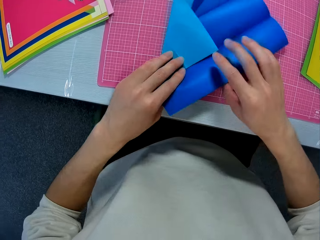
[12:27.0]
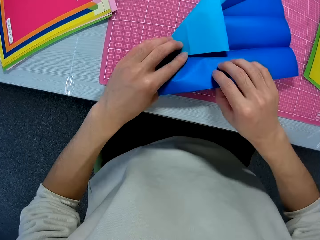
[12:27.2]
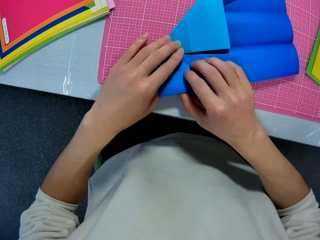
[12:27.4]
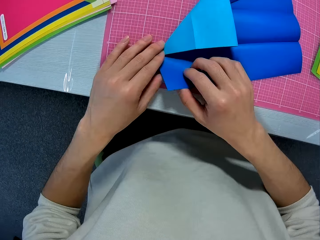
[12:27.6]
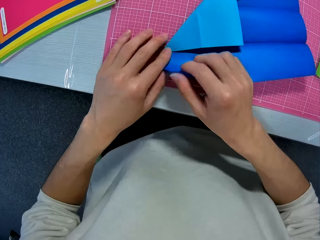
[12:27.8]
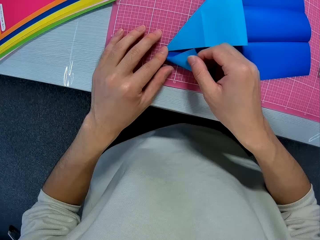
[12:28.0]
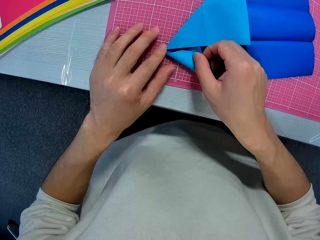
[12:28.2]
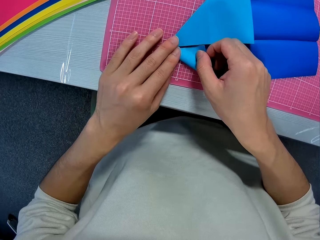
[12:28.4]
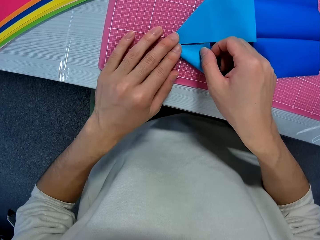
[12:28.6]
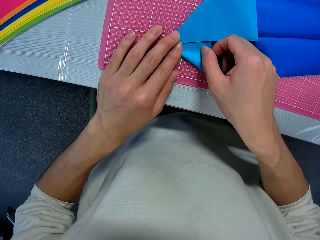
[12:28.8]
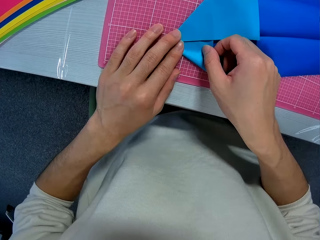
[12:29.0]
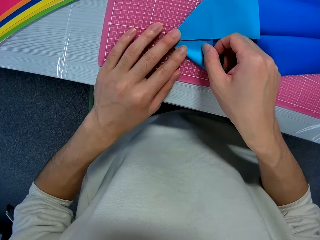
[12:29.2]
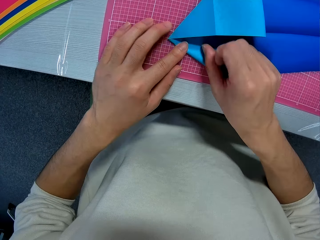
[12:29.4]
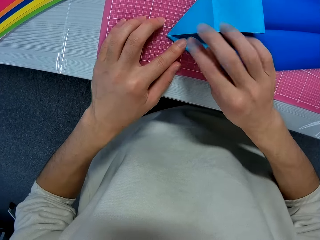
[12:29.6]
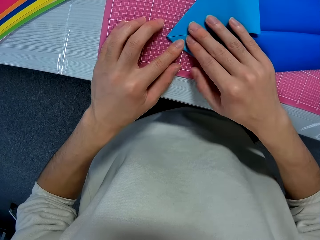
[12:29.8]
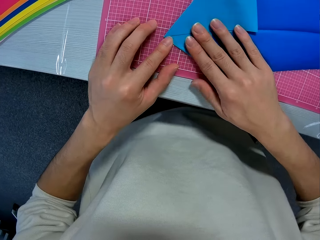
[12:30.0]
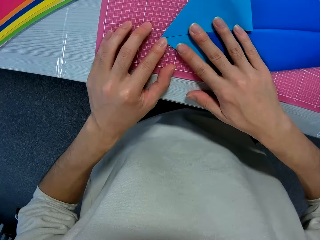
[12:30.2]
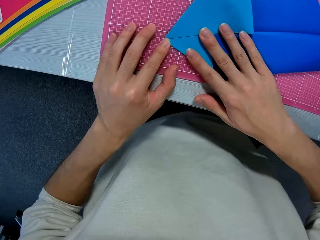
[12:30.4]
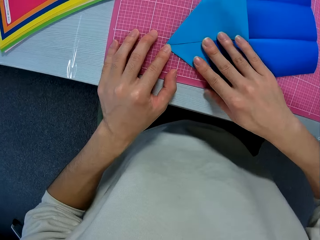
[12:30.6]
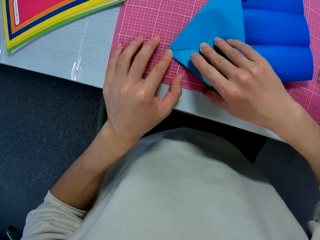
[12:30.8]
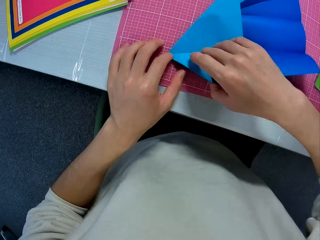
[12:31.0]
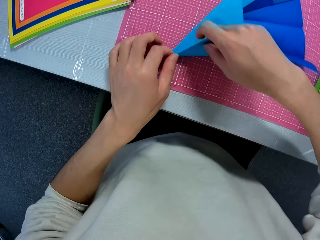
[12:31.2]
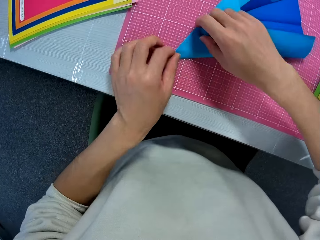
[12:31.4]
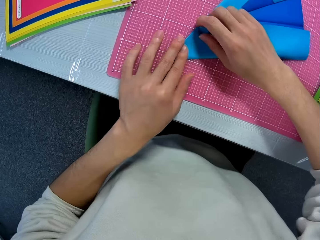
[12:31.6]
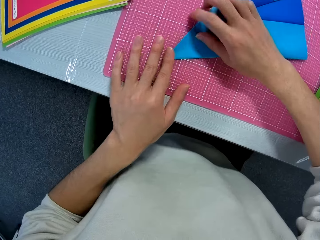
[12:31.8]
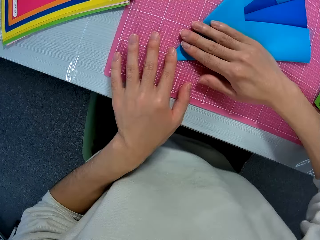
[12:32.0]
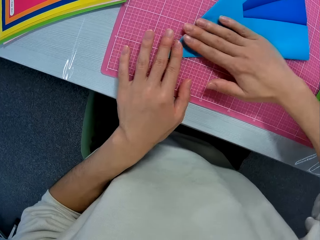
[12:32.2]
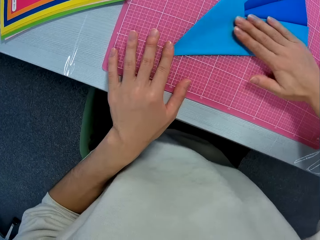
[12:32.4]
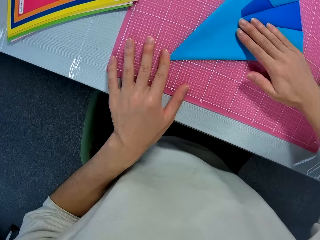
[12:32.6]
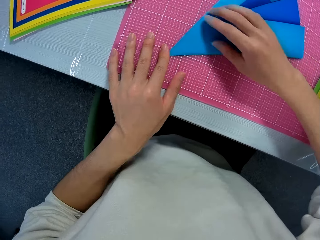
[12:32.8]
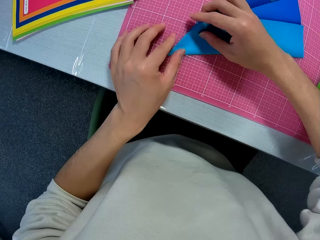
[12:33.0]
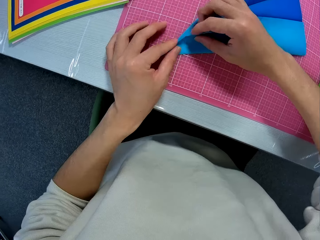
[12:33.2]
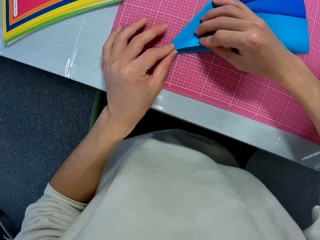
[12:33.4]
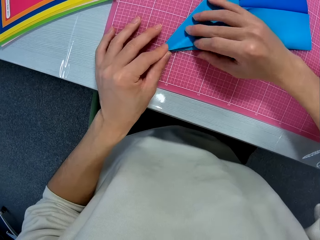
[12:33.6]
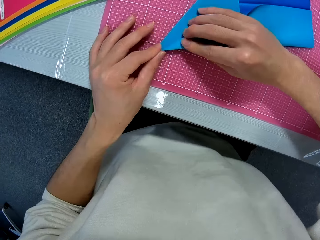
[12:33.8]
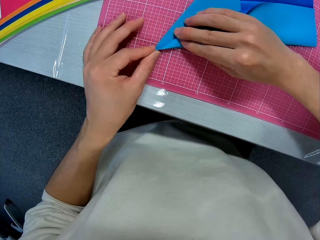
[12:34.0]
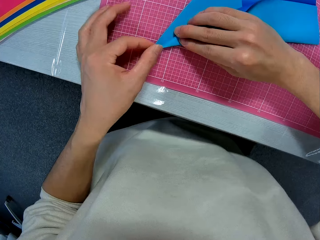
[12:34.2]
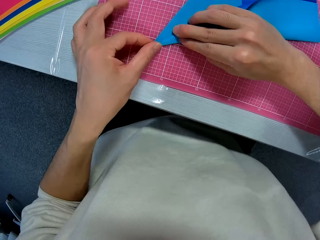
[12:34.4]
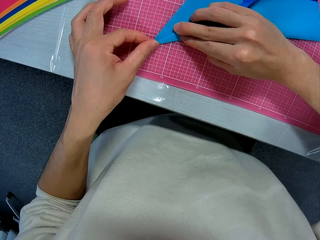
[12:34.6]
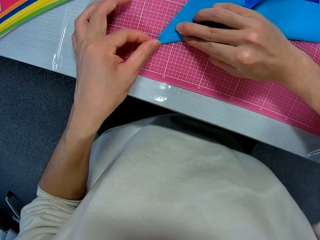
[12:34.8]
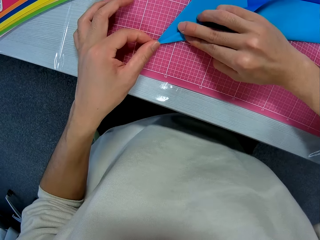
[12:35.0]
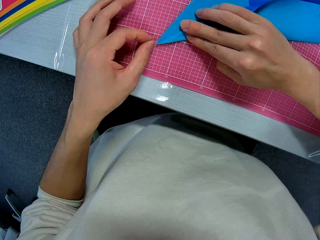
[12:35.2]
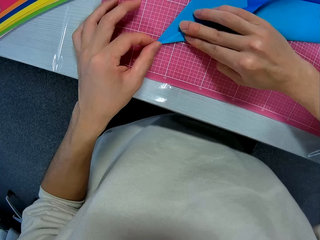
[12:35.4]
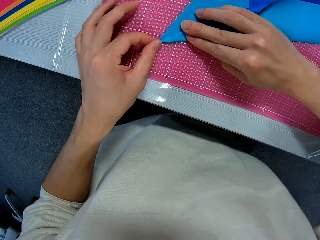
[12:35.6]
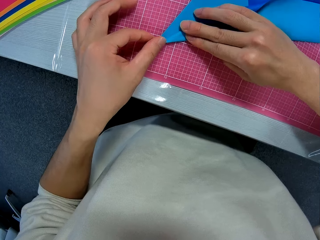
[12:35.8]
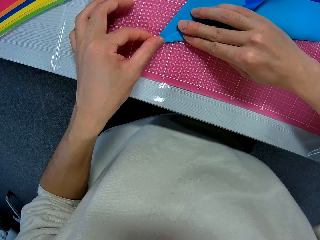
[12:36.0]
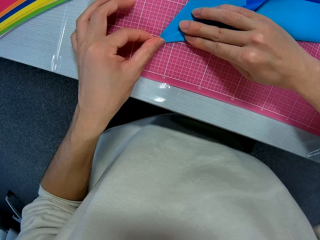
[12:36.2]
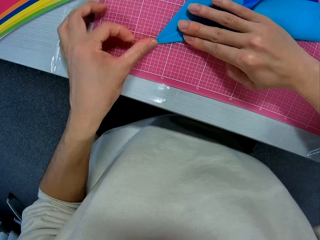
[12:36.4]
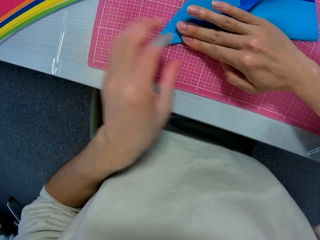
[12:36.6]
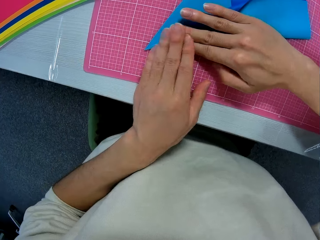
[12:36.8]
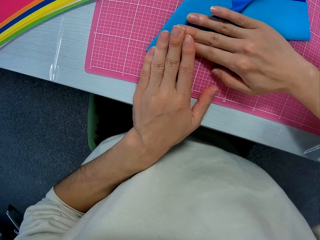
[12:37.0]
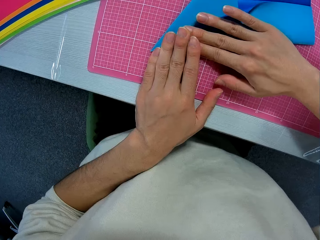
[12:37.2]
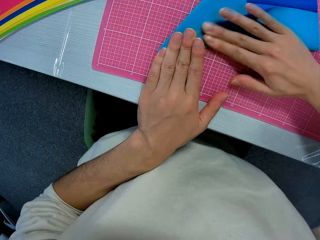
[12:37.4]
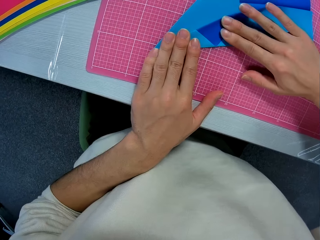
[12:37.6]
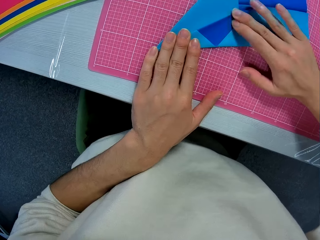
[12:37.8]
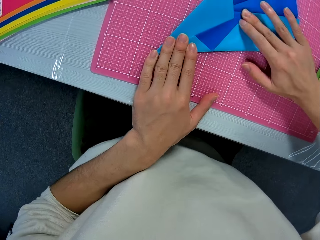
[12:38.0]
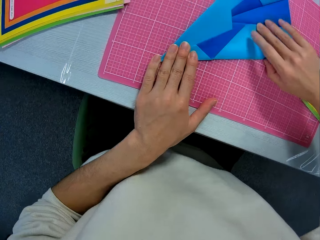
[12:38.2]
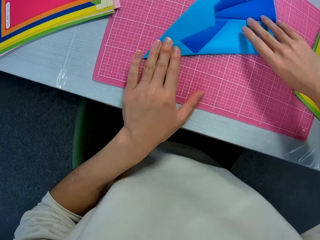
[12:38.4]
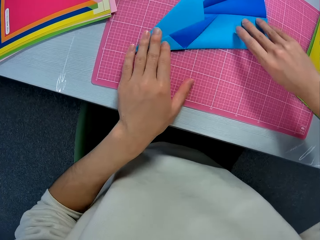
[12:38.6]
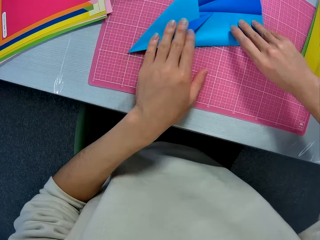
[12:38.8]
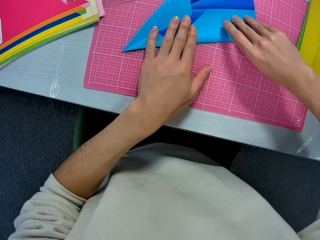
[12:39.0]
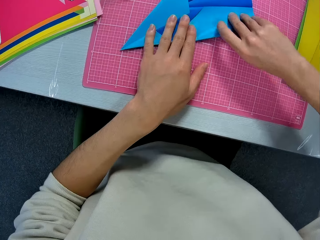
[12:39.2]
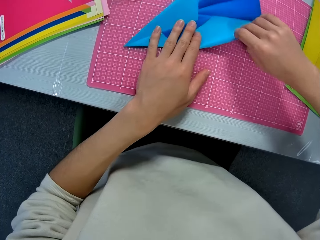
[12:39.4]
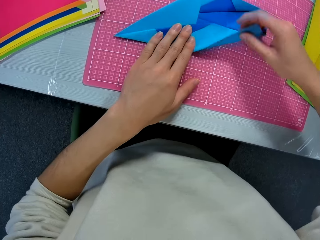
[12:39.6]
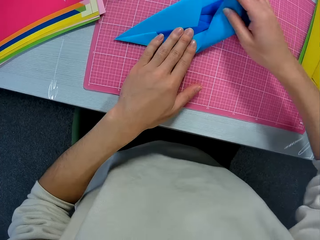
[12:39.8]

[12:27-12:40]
The camera wearer aligns the paper craft, folds the paper craft, and aligns the paper craft.

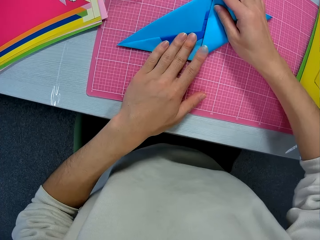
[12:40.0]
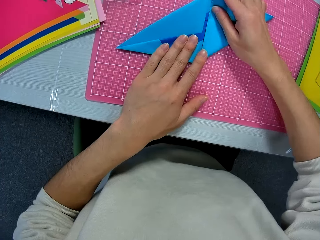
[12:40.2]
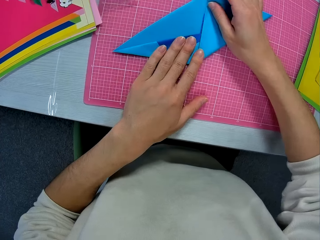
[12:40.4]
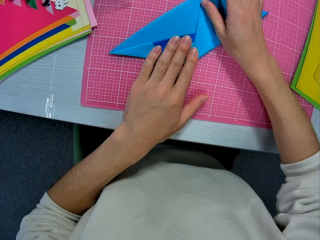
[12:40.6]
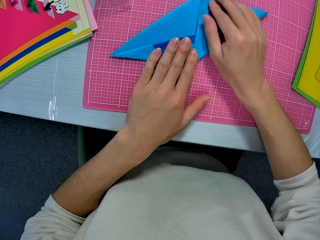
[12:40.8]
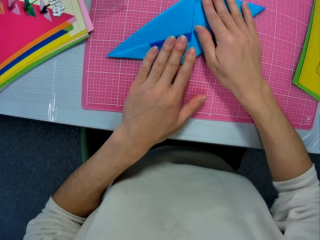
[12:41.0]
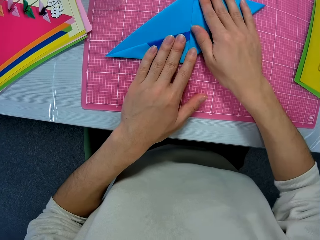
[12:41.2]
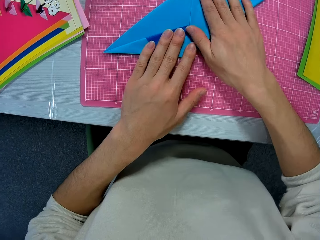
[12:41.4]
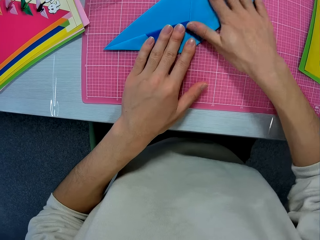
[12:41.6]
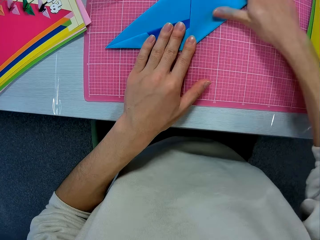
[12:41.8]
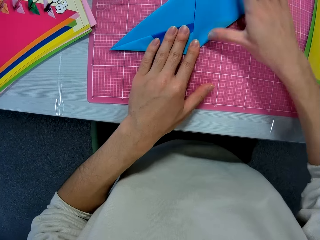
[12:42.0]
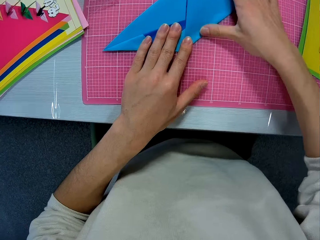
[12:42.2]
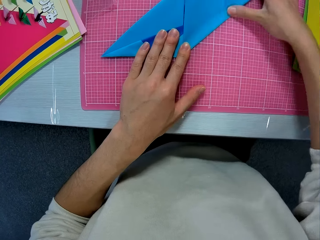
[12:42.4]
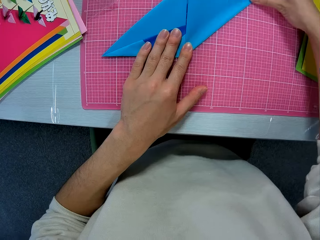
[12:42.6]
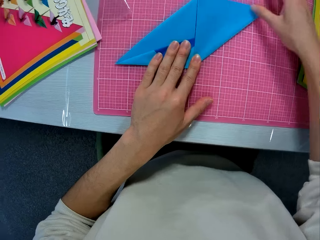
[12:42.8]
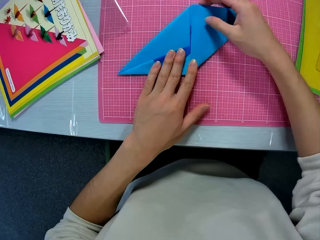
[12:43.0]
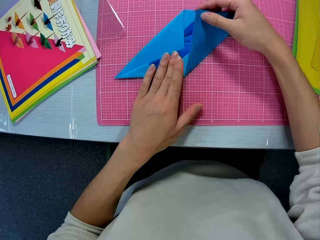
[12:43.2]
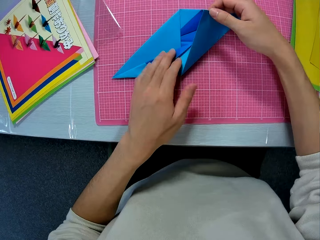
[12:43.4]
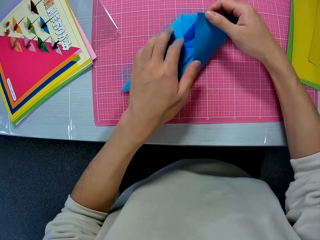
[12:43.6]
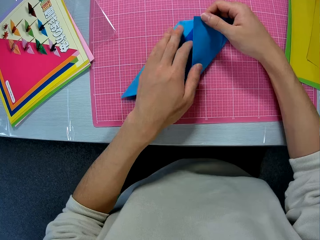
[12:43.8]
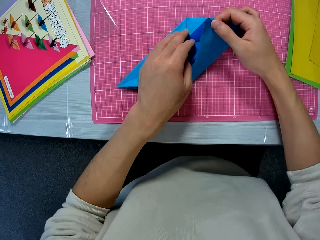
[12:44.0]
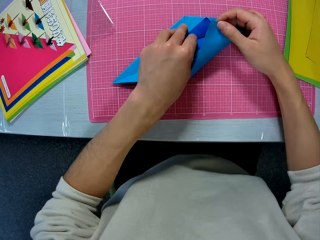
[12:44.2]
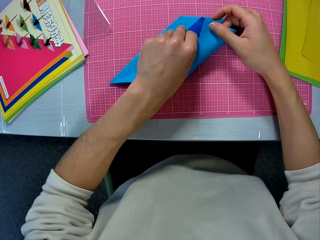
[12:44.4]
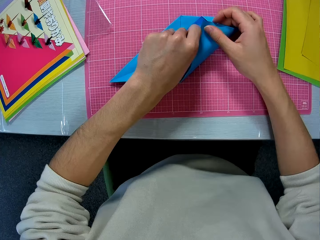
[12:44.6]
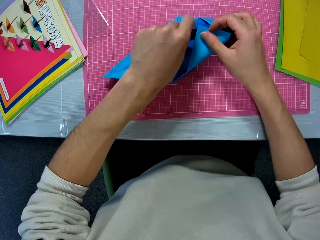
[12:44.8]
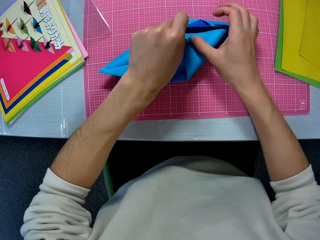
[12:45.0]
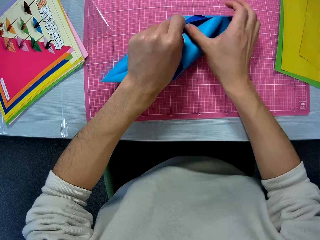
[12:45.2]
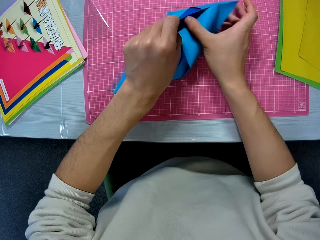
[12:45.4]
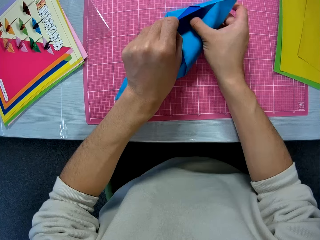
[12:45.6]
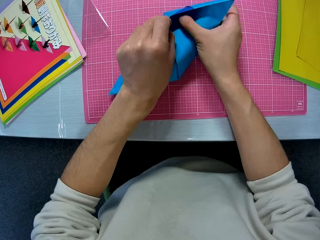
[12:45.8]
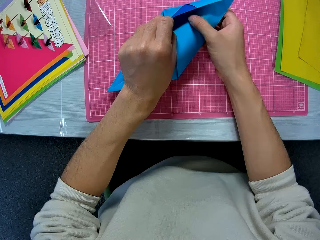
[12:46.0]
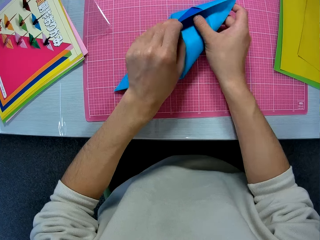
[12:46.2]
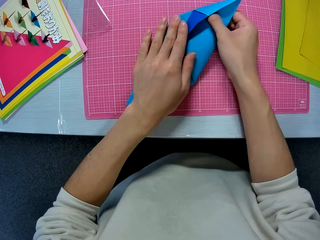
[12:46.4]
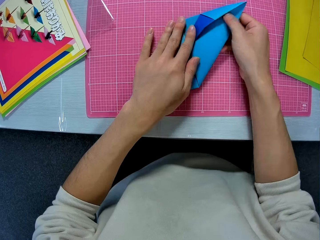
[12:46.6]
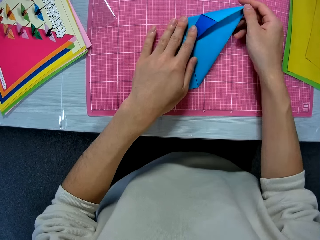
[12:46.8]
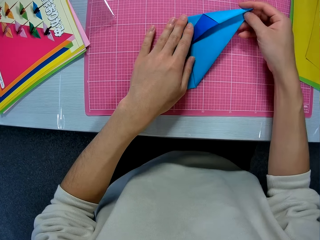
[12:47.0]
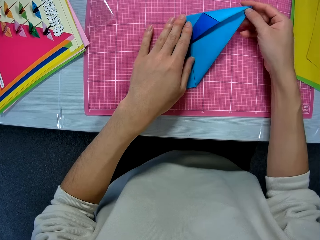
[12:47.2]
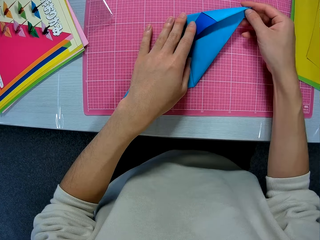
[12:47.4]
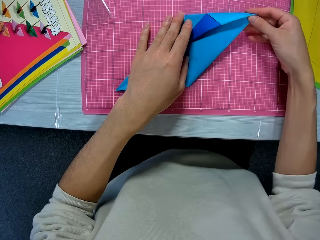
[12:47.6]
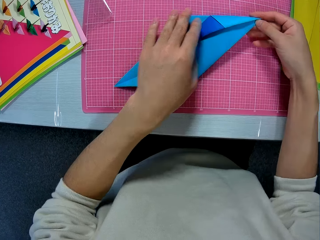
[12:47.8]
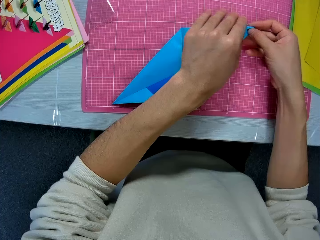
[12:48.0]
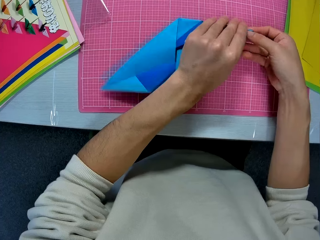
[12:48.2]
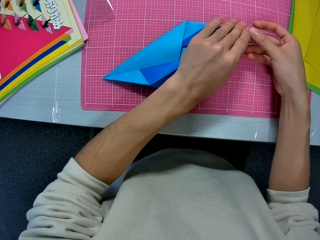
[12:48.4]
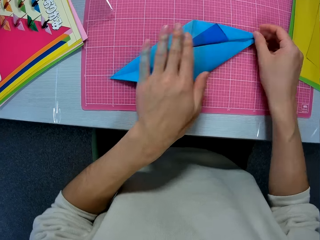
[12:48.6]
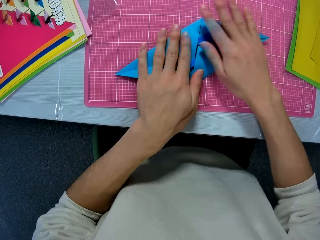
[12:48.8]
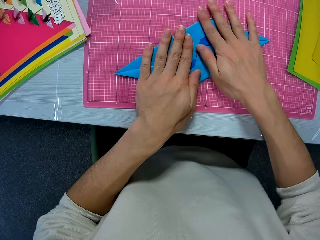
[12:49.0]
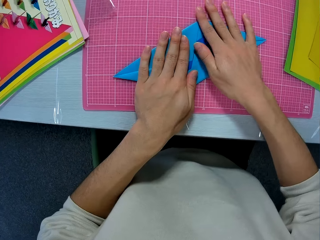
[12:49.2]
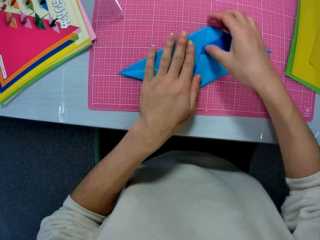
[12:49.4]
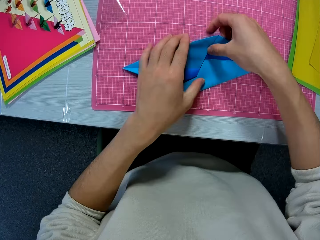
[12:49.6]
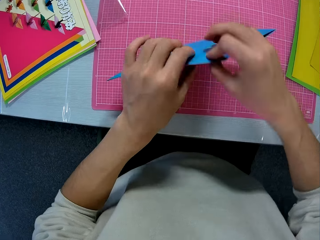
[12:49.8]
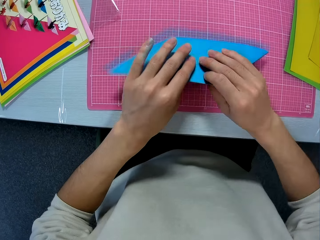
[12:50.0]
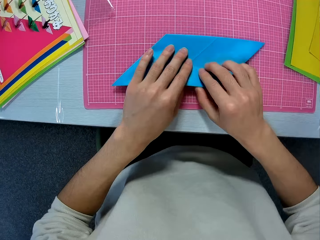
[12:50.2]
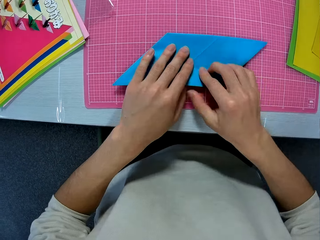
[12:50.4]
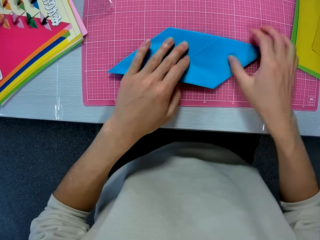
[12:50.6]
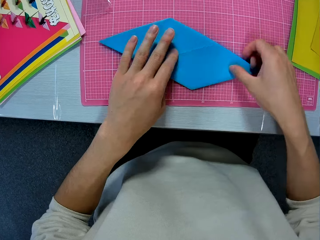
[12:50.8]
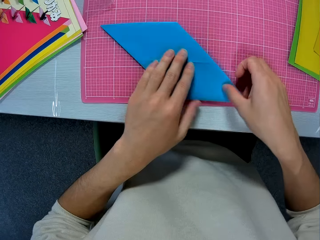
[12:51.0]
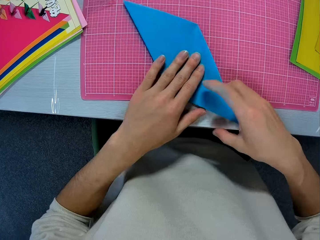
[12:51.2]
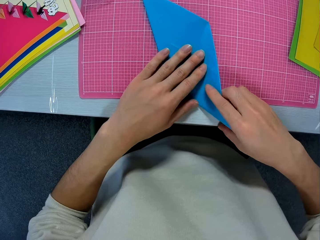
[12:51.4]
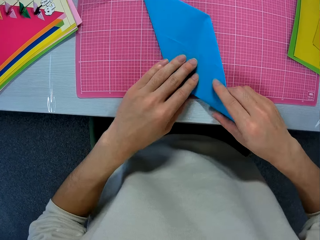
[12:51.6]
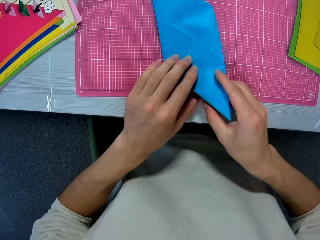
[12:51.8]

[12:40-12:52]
The camera wearer folds the paper craft, aligns the paper craft, fixes the paper craft, turns the paper craft, and puts down the paper craft.
